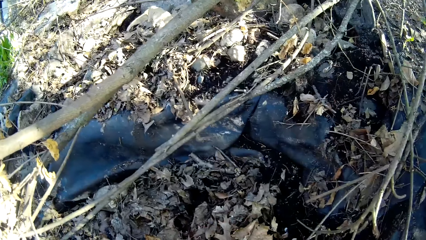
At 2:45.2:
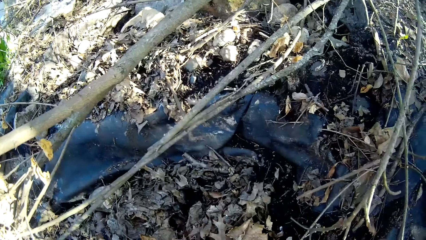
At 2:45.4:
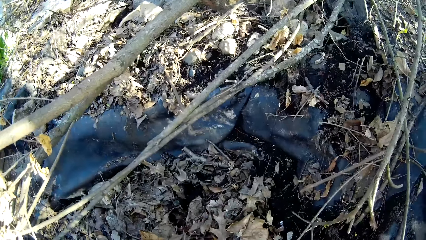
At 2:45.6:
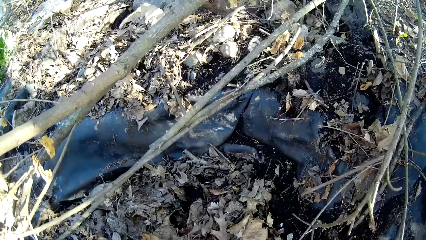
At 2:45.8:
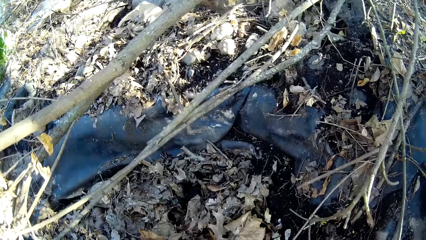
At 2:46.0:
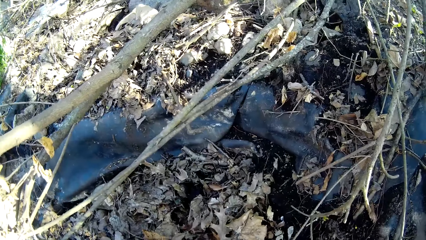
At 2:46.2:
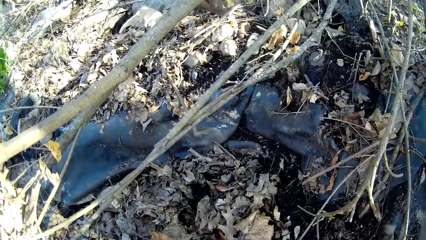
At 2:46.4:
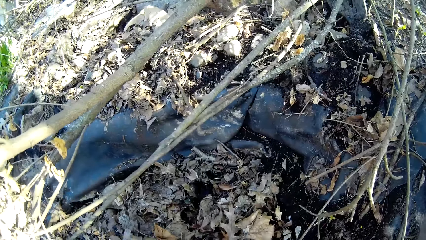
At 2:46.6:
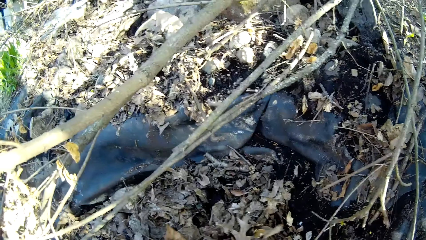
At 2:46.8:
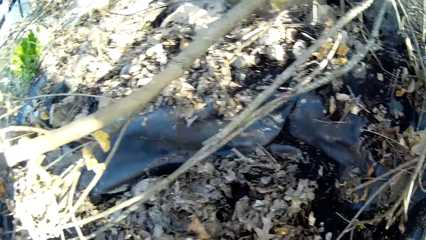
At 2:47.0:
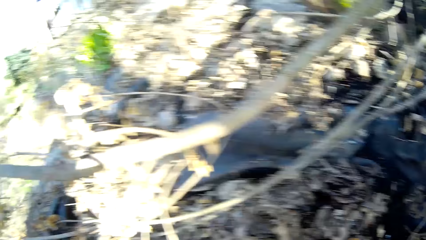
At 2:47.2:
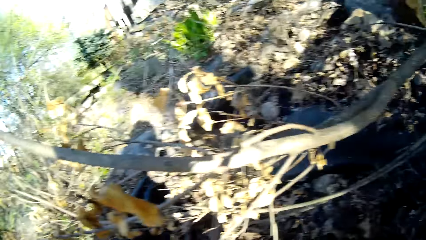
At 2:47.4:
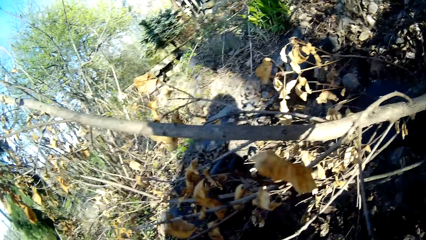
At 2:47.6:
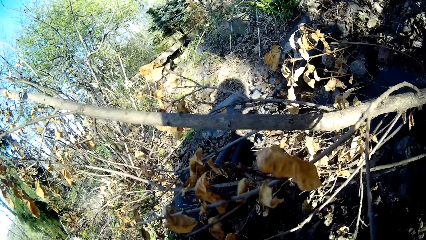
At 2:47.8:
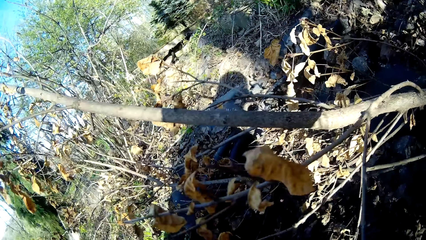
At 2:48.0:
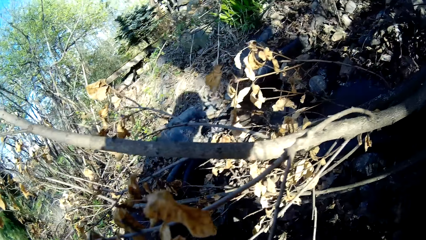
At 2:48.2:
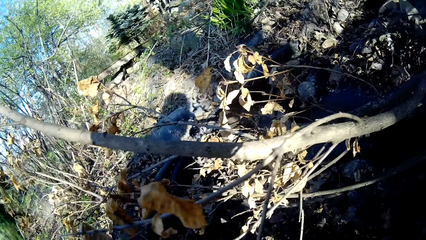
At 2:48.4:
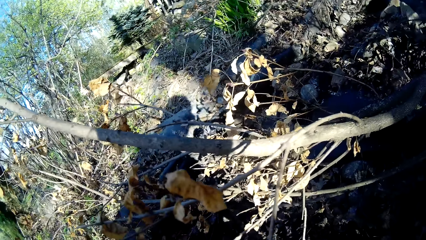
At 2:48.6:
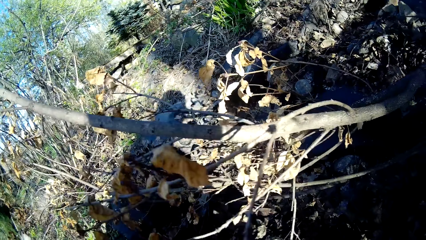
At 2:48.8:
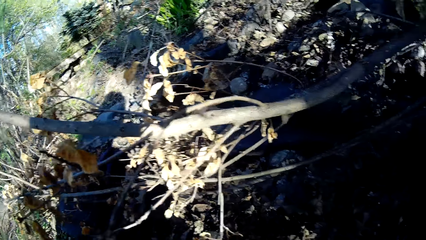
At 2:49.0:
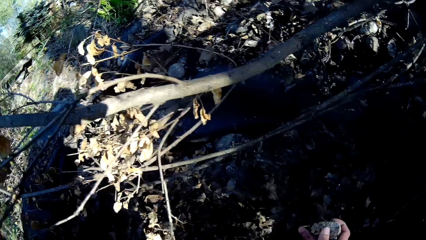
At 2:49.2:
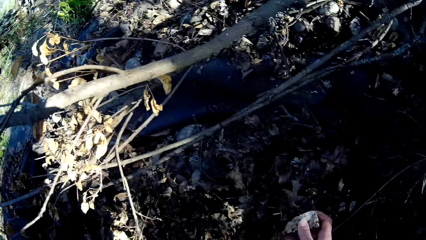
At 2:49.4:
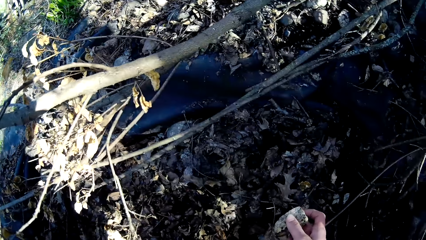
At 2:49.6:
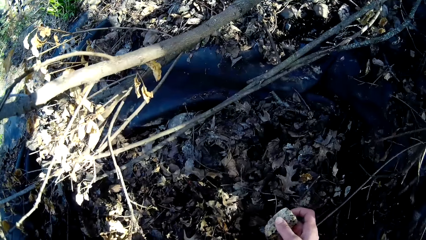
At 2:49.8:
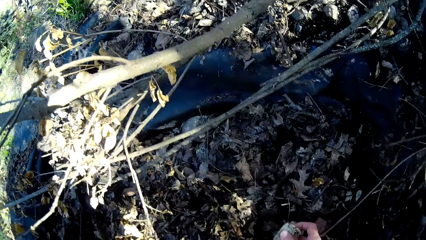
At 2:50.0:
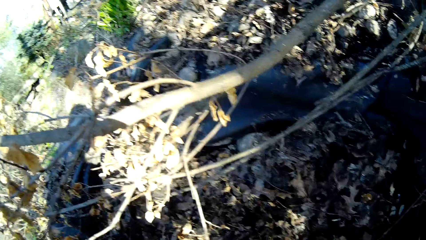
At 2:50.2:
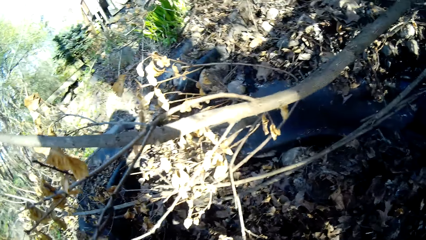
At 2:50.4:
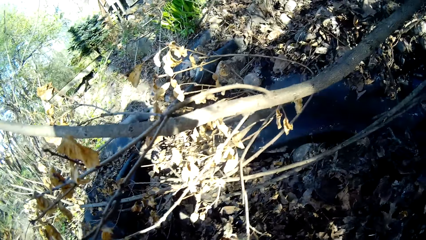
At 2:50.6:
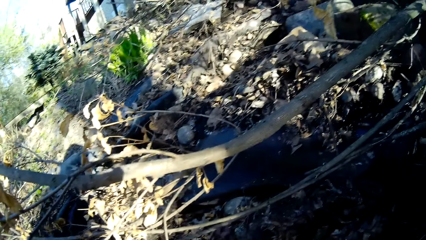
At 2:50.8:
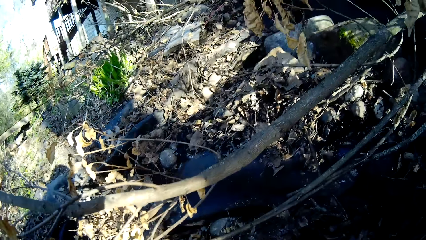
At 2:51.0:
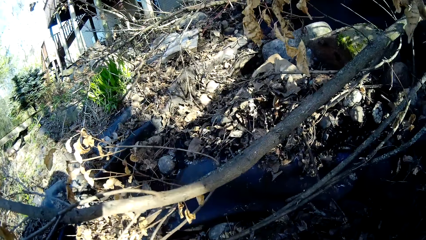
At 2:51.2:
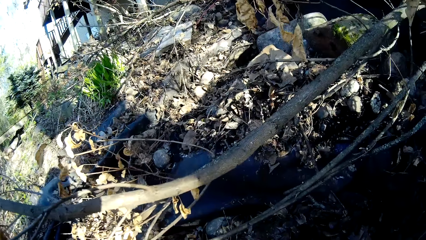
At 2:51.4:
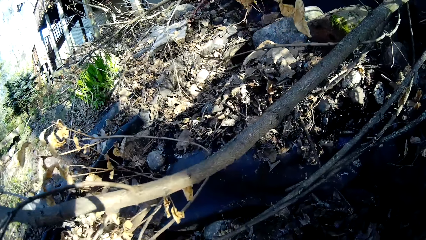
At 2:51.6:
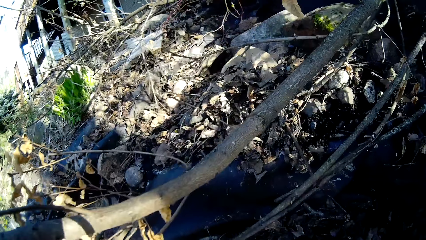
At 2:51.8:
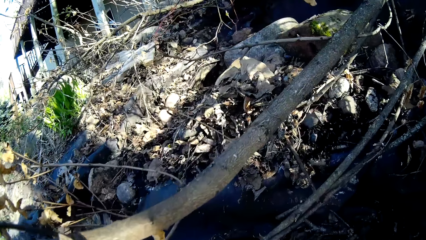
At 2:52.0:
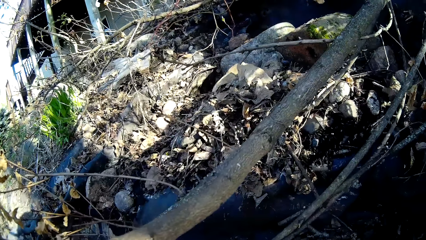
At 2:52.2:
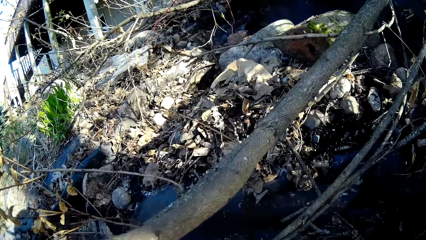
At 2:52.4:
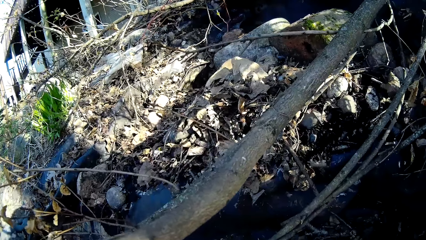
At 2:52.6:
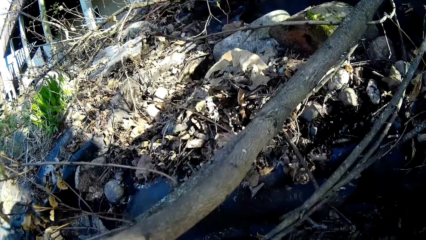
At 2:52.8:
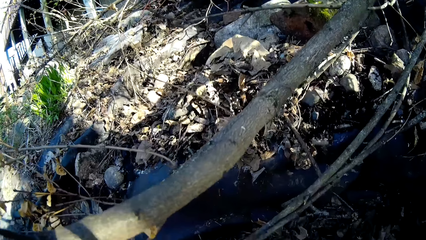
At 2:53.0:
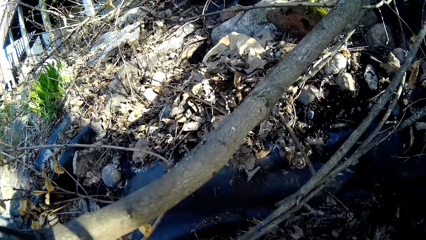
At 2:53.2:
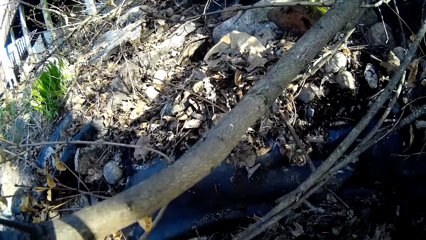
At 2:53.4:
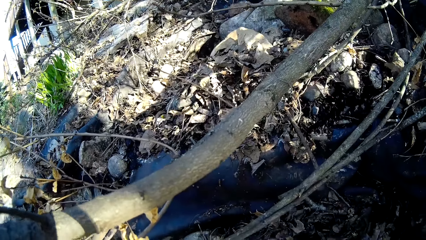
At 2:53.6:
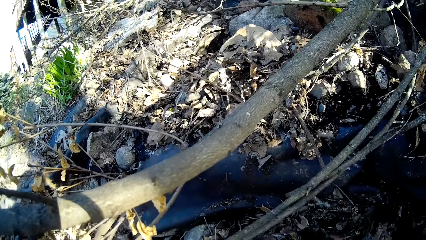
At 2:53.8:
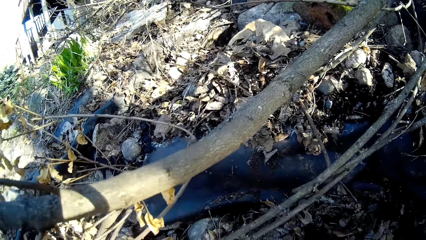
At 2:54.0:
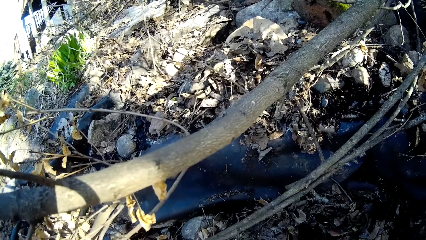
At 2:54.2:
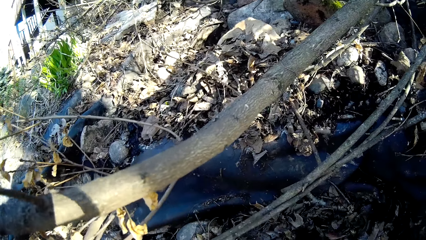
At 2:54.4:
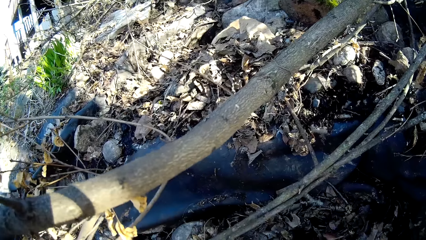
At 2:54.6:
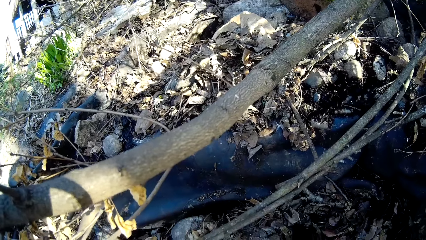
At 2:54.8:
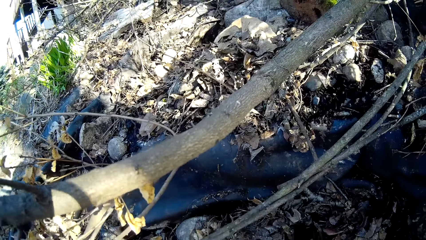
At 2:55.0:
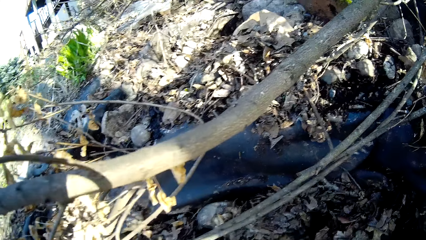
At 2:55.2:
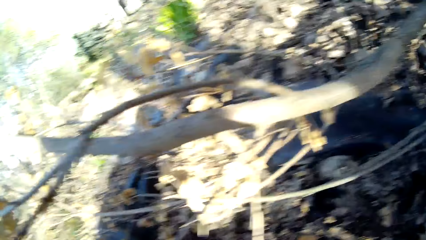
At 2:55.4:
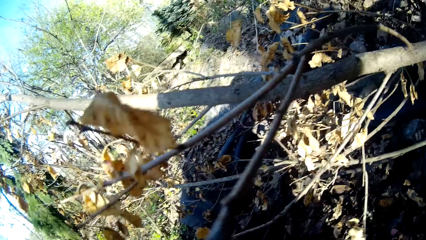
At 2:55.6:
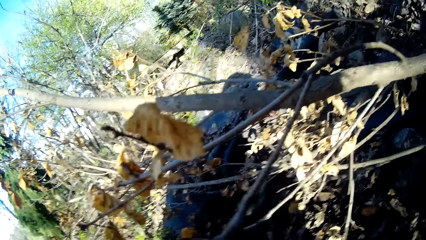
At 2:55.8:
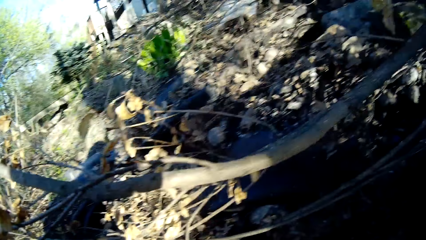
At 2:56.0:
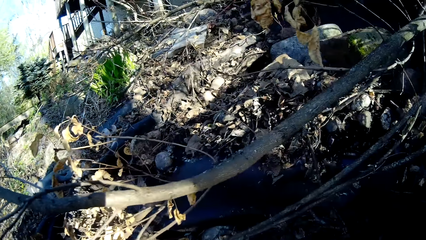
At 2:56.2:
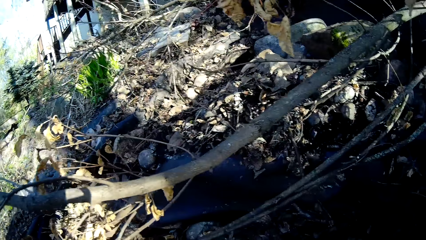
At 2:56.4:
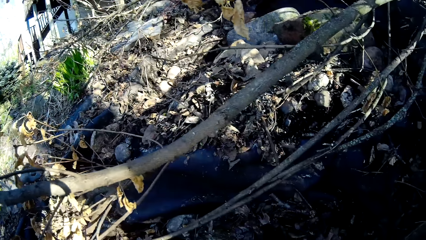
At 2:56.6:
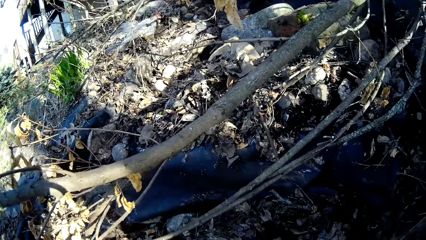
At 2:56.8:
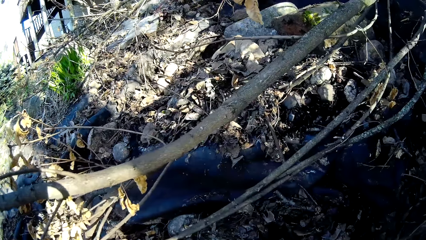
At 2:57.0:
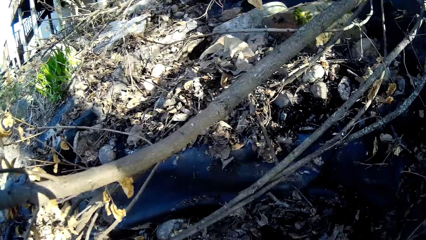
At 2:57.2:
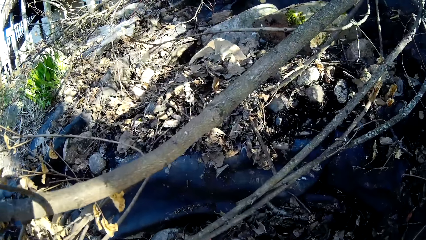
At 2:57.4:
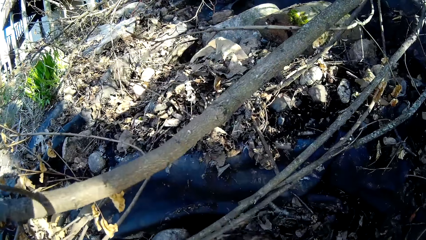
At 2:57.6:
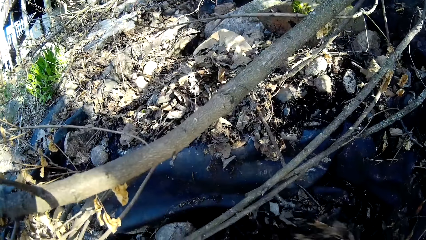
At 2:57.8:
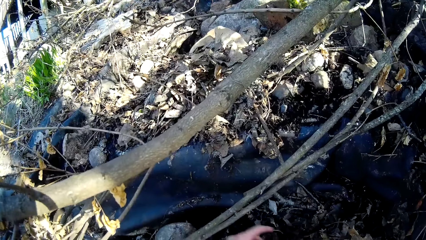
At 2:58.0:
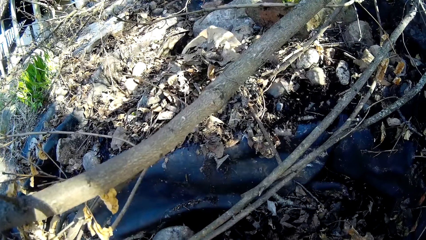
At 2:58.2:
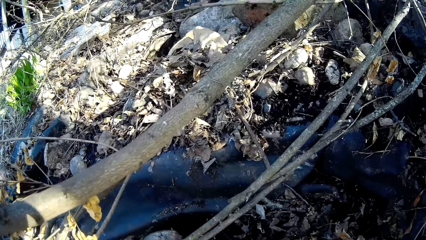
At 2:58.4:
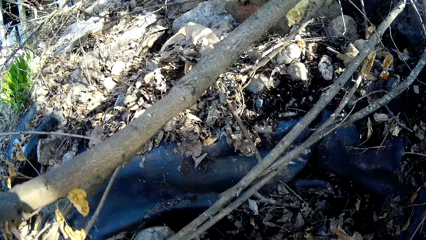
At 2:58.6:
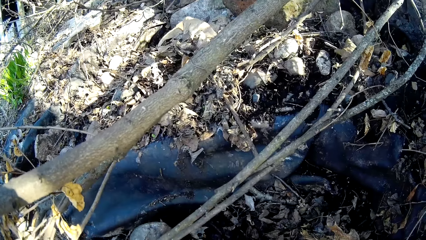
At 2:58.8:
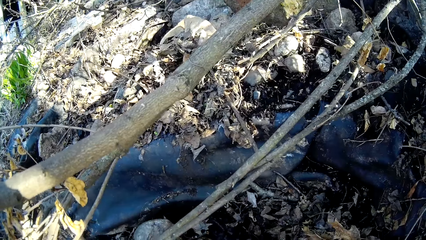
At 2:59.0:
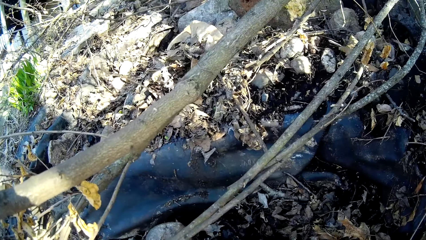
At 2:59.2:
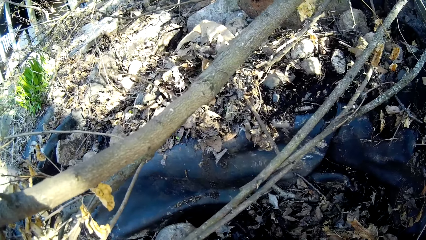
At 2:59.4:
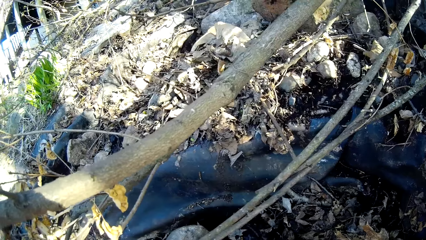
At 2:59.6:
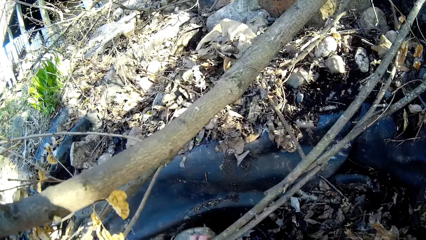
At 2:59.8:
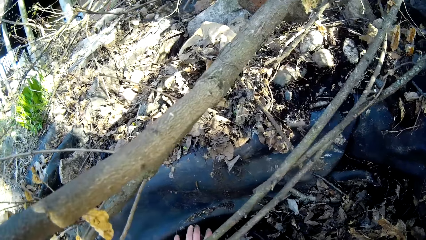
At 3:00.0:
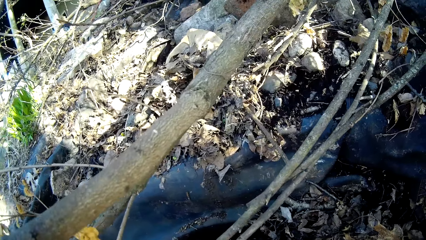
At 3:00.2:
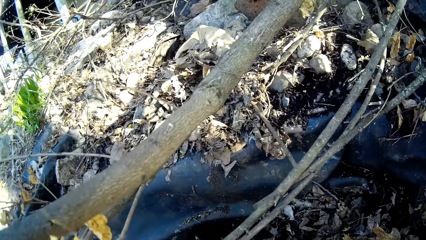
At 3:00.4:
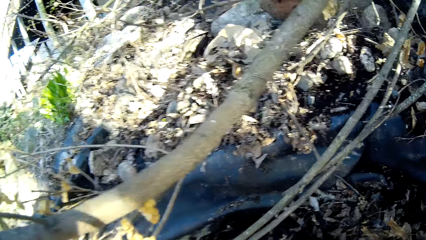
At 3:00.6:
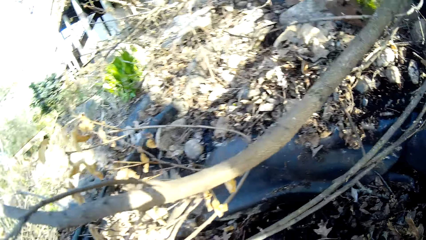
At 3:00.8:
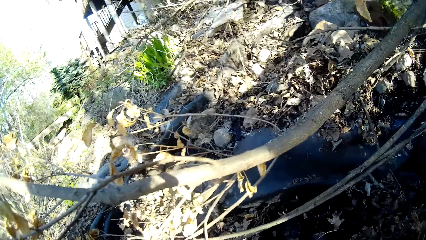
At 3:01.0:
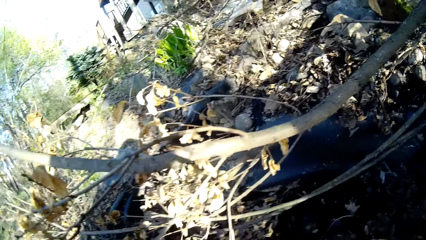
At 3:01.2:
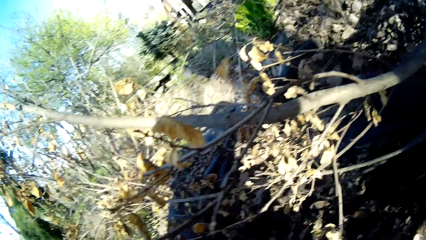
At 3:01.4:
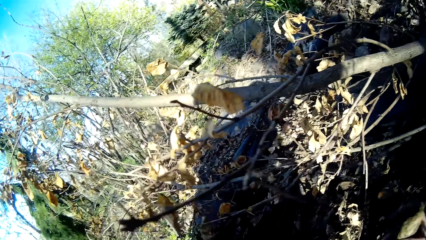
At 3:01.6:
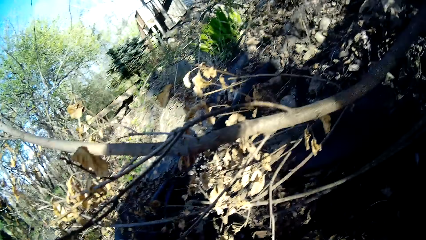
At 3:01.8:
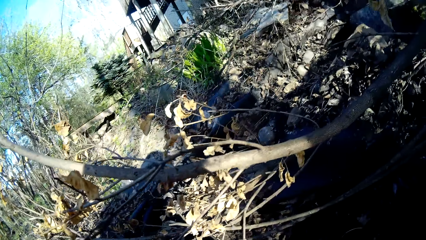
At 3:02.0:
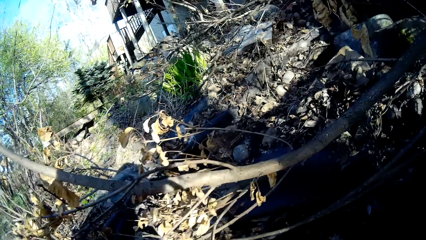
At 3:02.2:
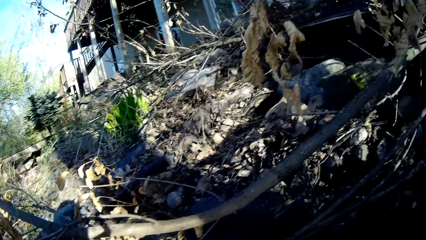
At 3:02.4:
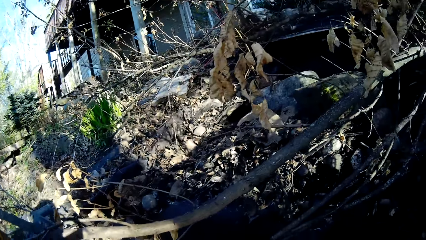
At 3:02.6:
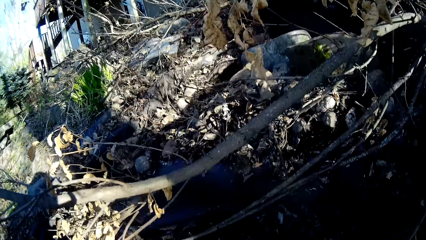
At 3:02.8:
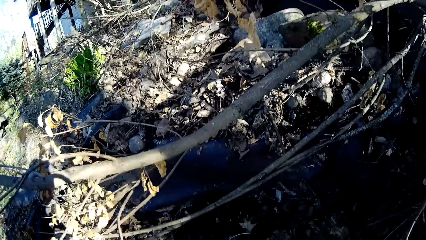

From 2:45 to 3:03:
The camera wearer touches the dirt with bare hands. She picks a stone from the floor with her right hand. She spreads the soil with her left hand.
